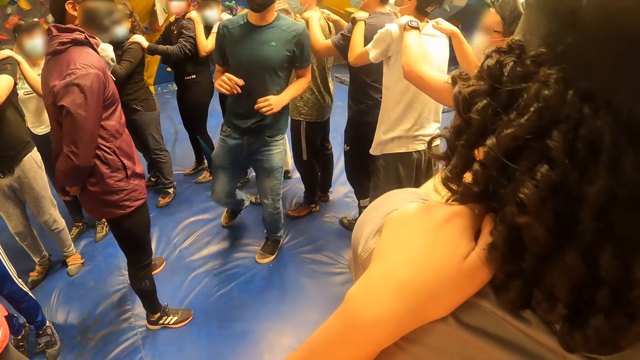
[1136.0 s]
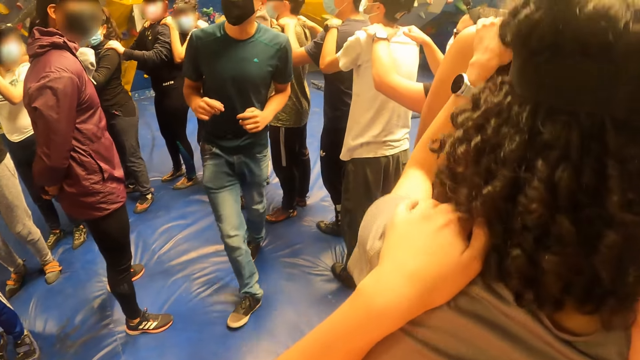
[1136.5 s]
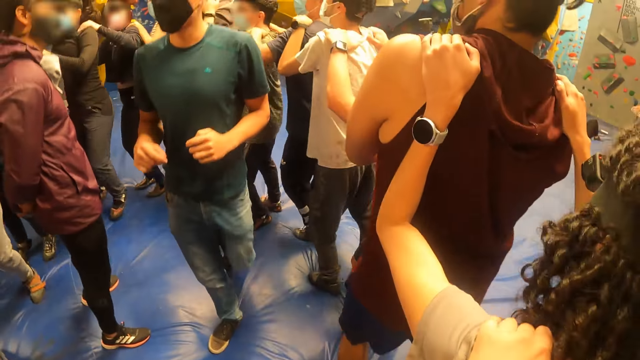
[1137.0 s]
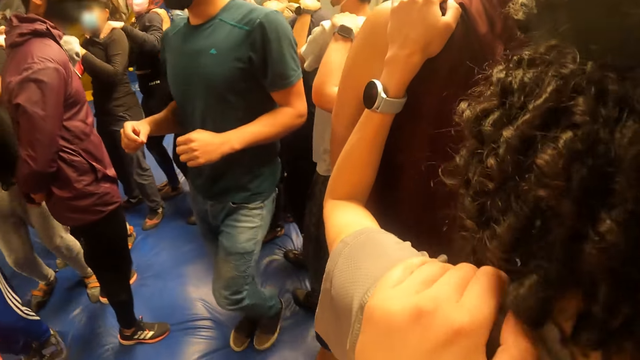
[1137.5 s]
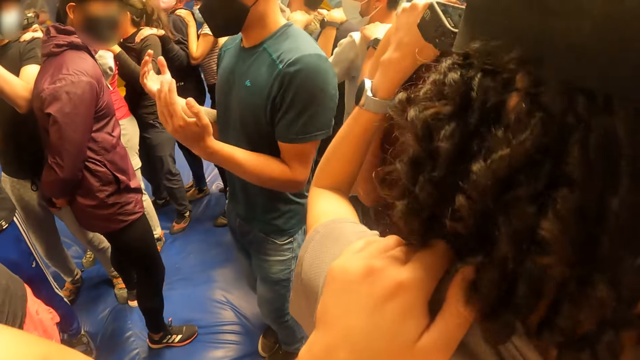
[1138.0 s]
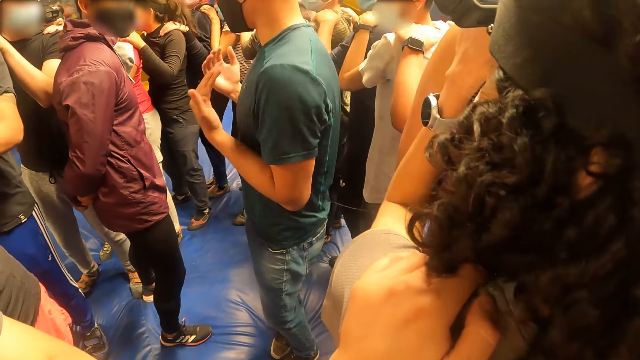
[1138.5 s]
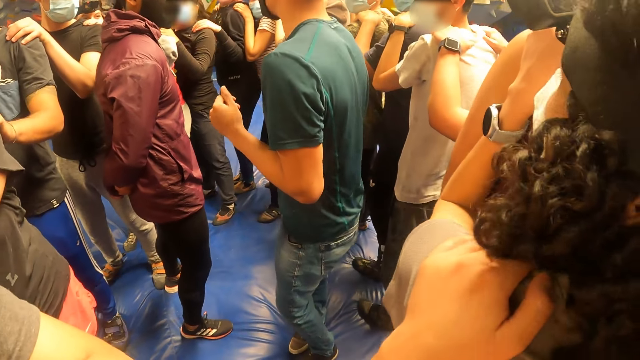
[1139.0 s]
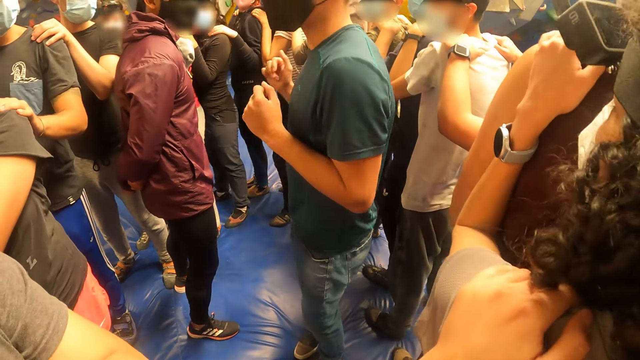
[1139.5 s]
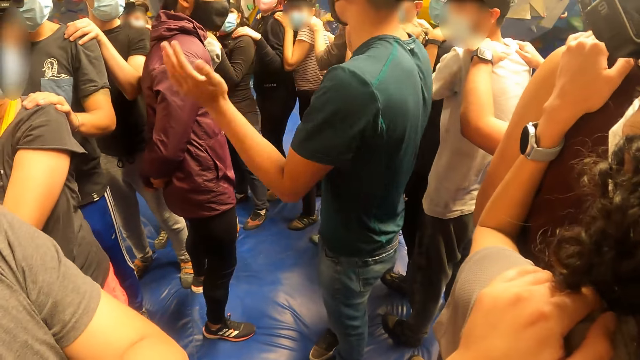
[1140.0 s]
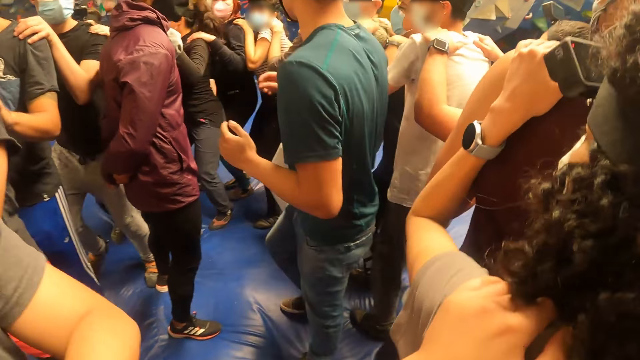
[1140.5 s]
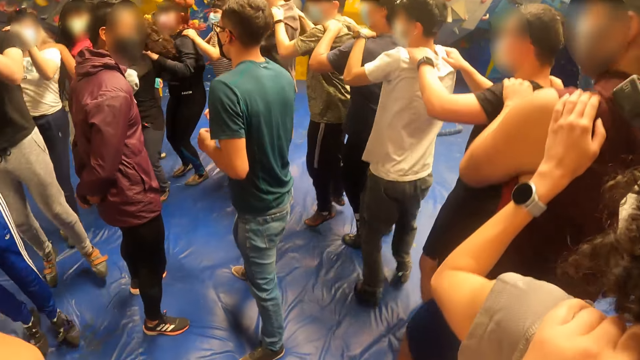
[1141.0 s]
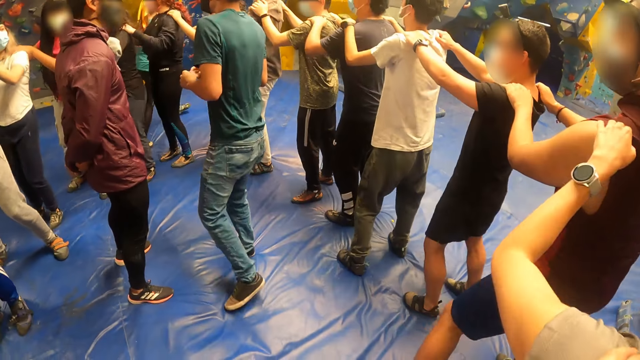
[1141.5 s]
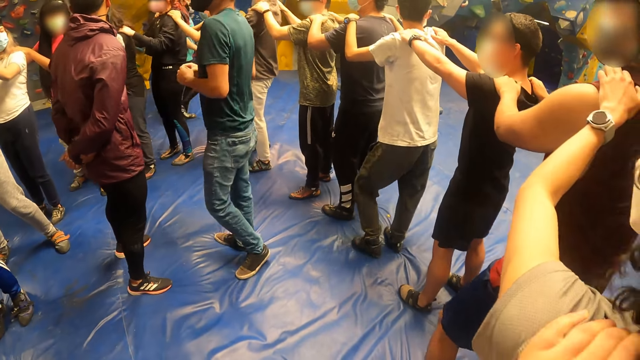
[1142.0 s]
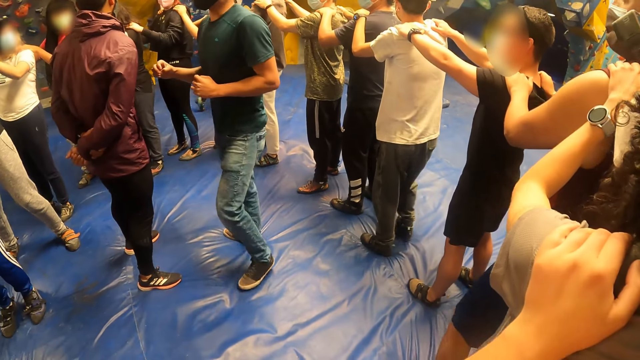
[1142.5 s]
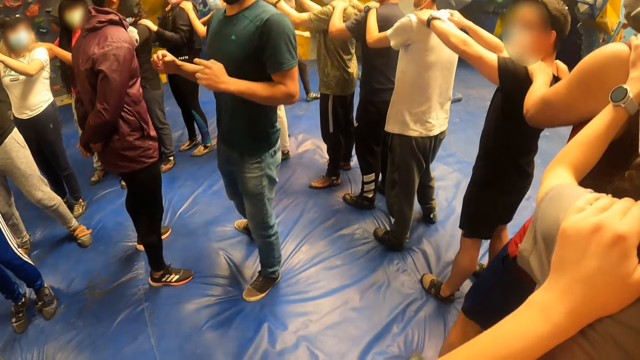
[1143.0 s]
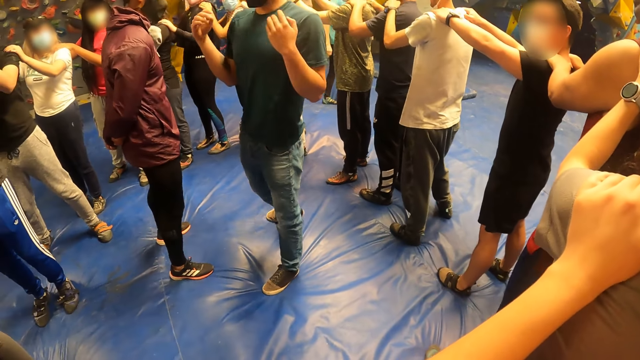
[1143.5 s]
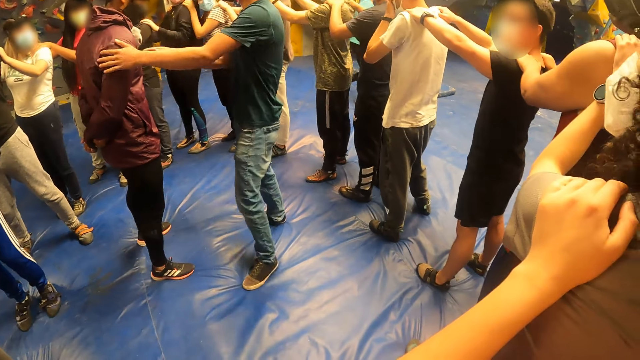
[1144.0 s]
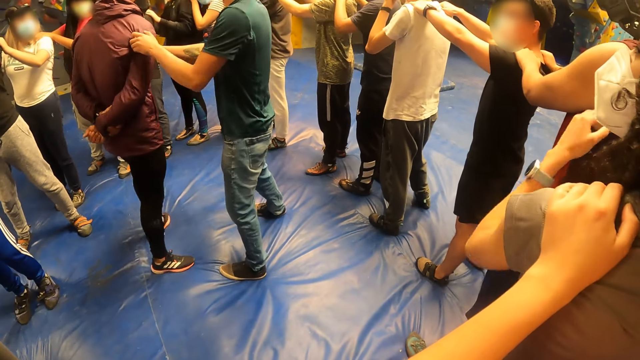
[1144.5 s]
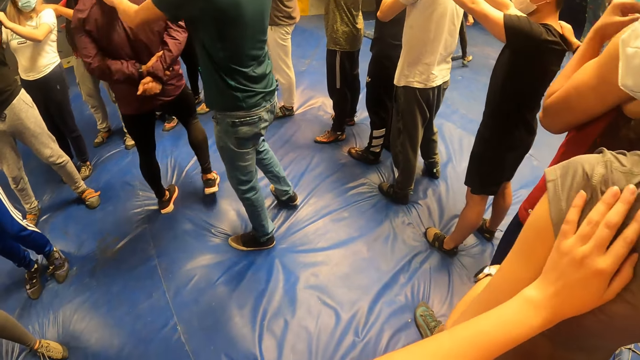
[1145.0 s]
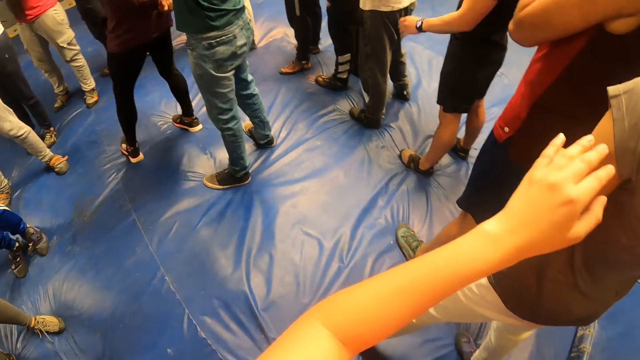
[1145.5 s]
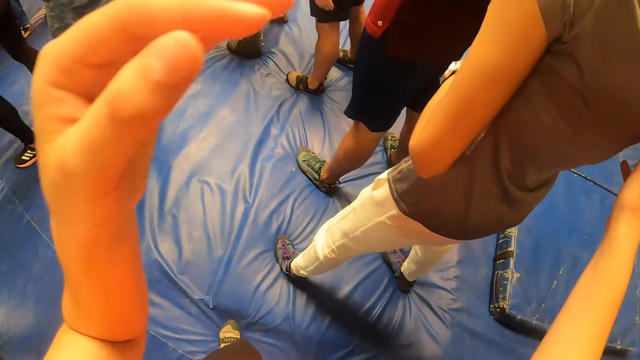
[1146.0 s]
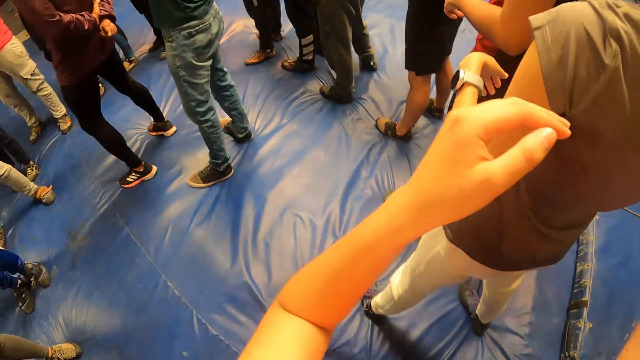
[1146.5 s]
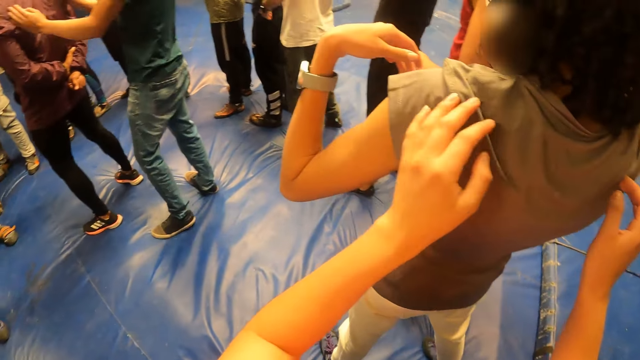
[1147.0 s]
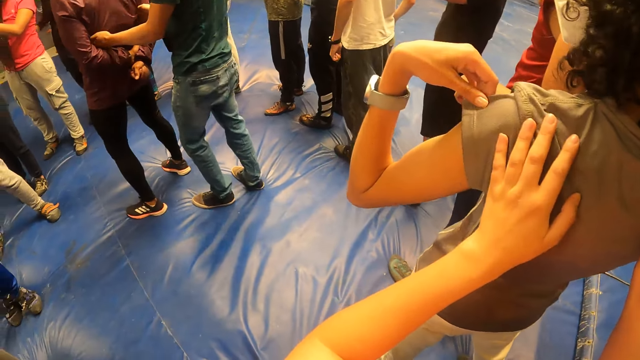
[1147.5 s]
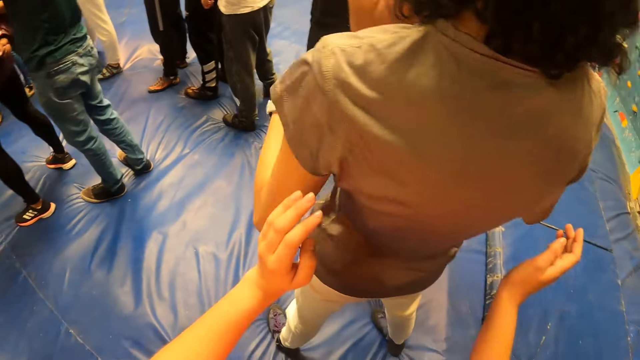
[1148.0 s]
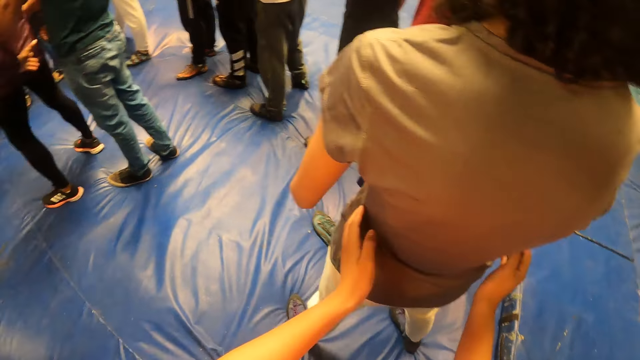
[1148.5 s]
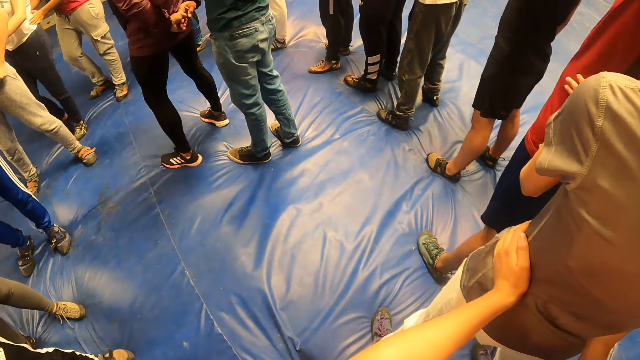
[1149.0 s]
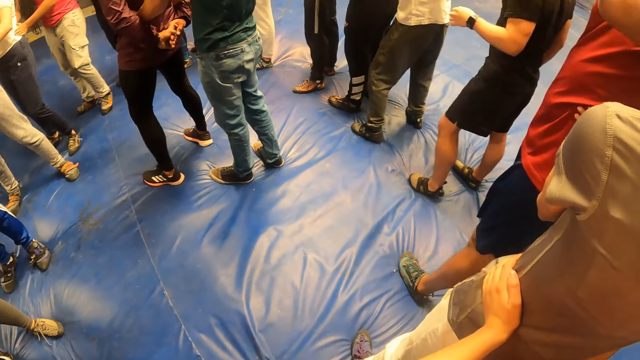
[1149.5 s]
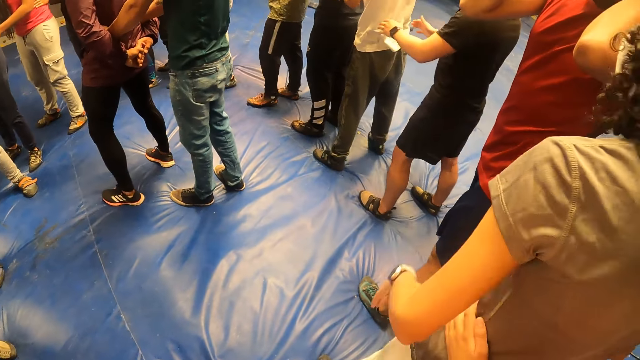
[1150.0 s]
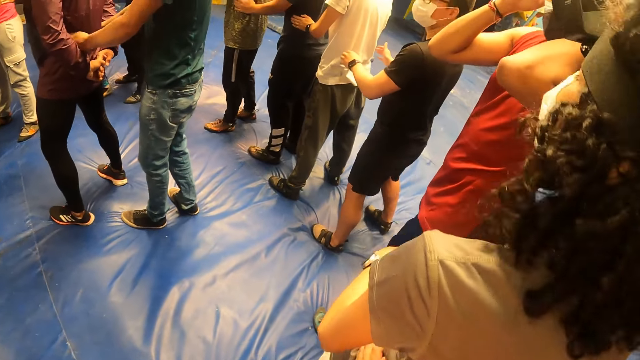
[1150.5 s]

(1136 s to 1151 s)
A man converses with the team. The camera wearer jumps with the team. The man converses with the team. The man converses with the team again. The camera wearer jumps with the team. The man walks around the circle. The man converses with the team. The man holds another man back. The camera wearer looks around the circle. They hold the woman on the waist with both hands.

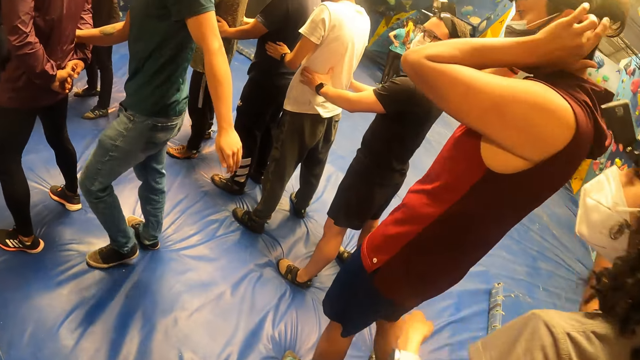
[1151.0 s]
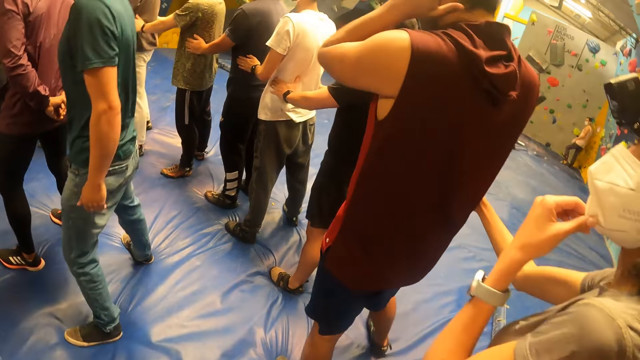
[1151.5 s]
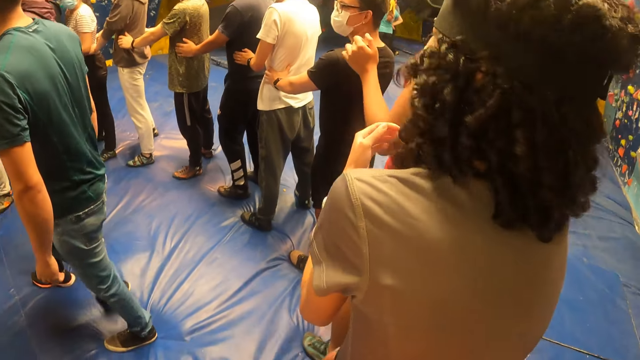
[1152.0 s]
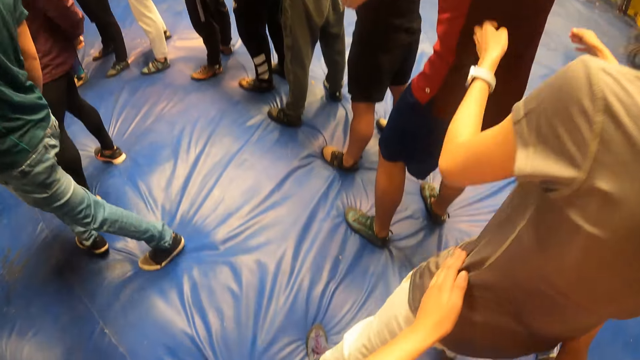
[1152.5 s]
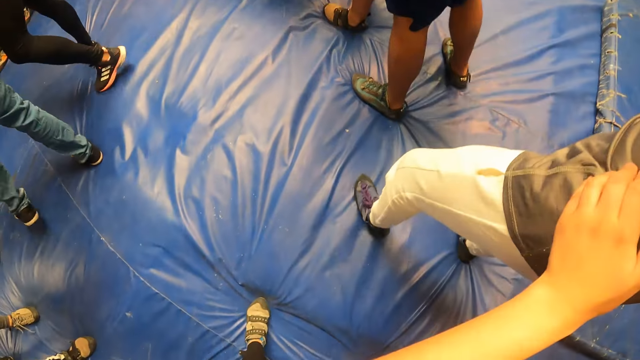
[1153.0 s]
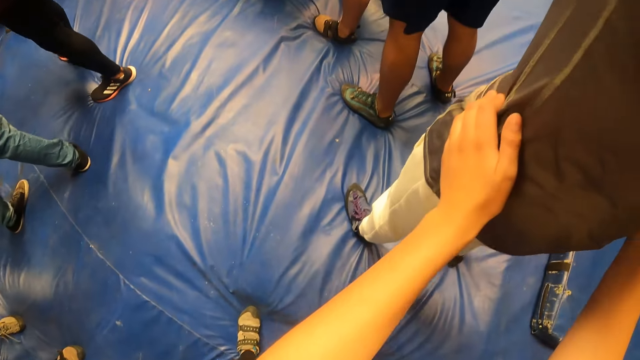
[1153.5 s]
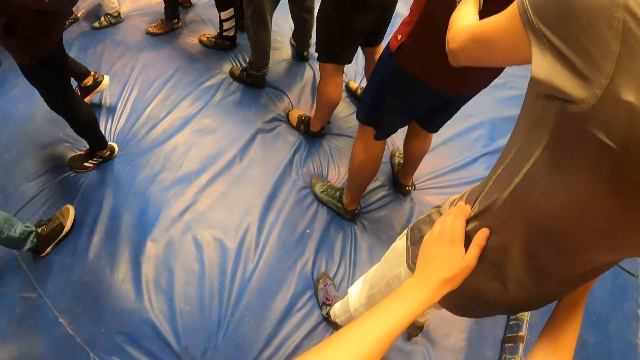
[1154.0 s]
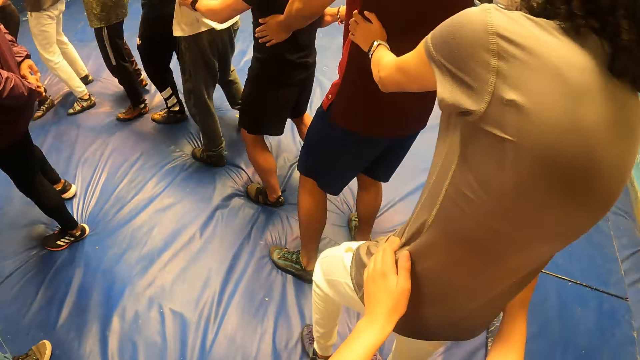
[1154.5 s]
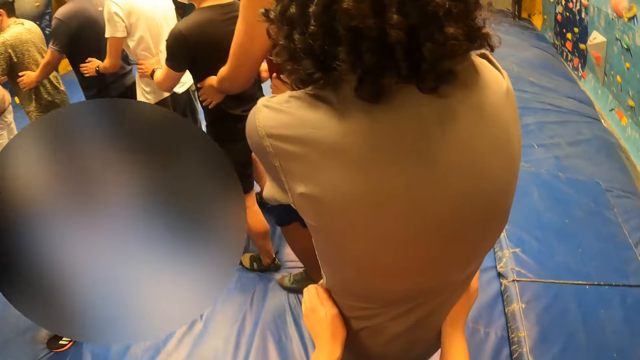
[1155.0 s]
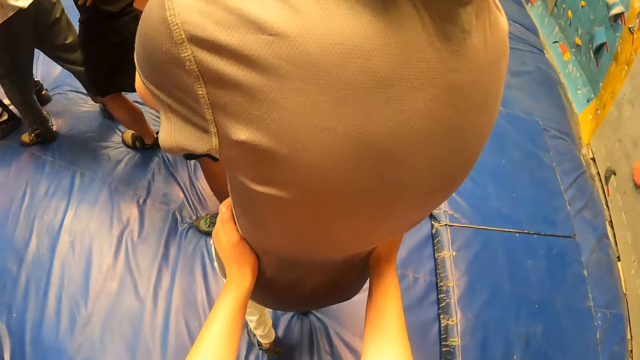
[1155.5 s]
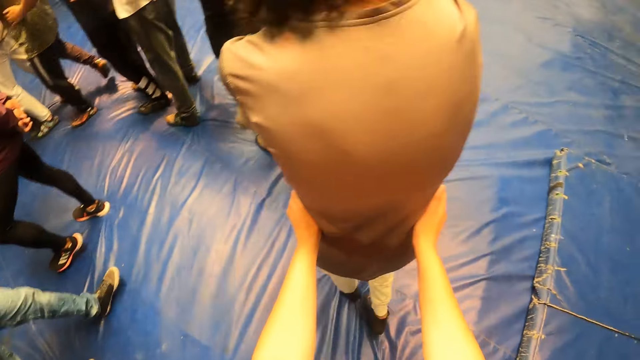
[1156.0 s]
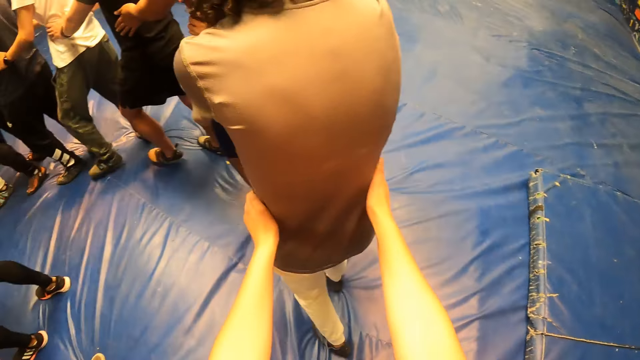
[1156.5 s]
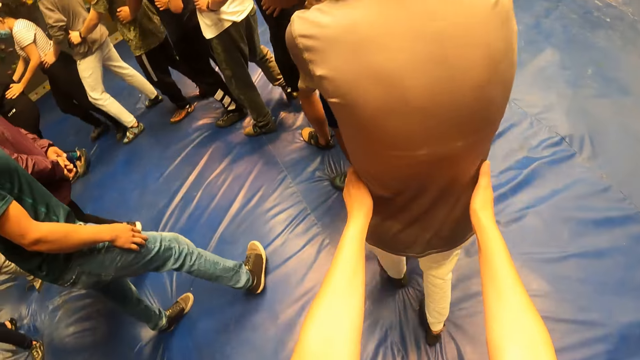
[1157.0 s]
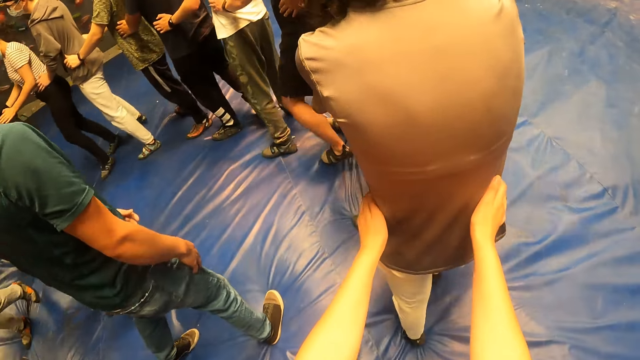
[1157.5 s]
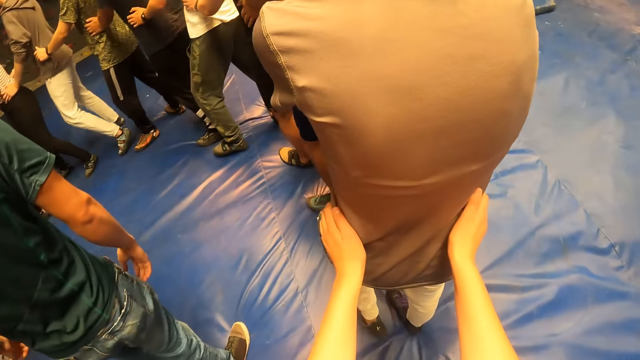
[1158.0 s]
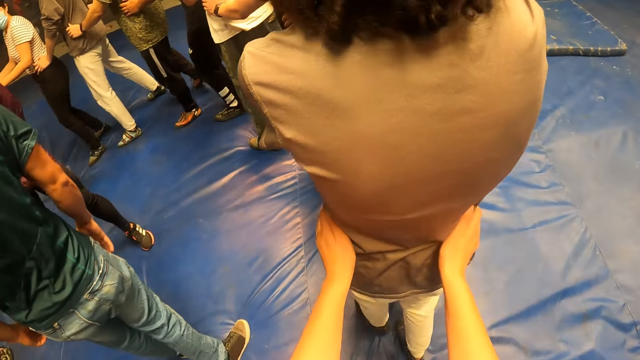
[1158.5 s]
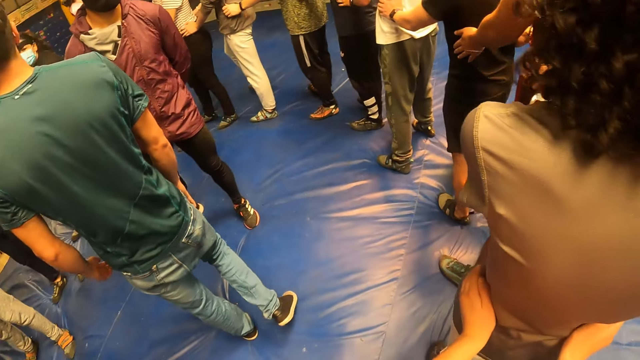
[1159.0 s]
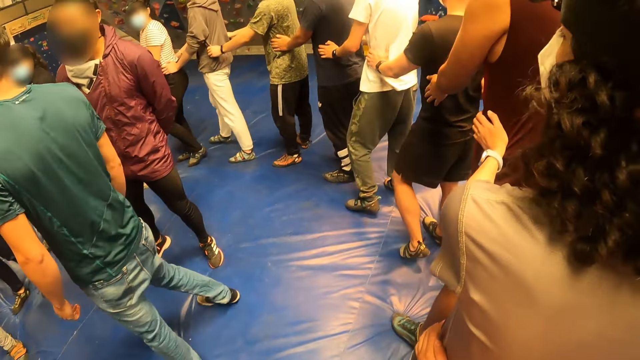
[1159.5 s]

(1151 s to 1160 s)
The camera wearer looks at a man. They look around. They walk around with the team on the bed. A woman walks on the bed. The man converses with the team.
